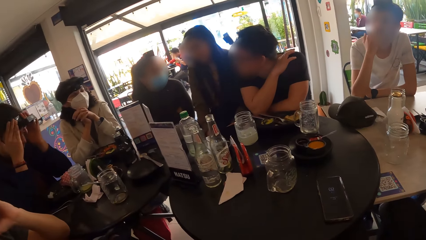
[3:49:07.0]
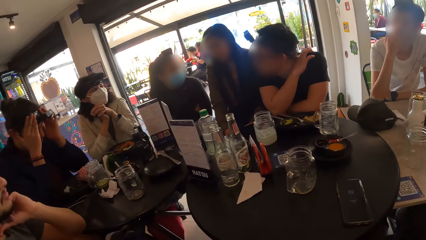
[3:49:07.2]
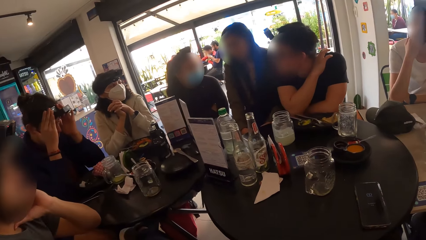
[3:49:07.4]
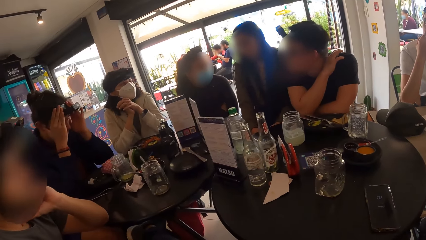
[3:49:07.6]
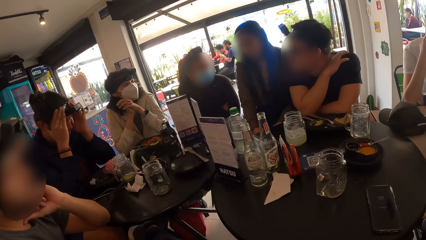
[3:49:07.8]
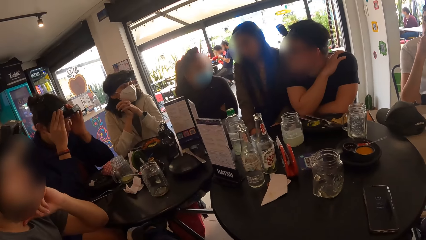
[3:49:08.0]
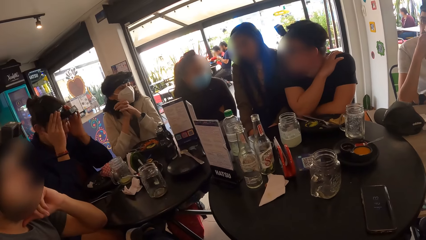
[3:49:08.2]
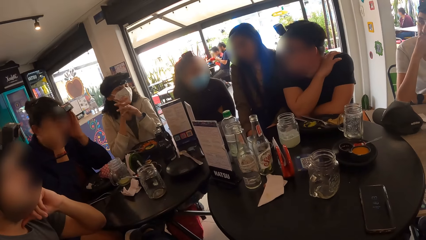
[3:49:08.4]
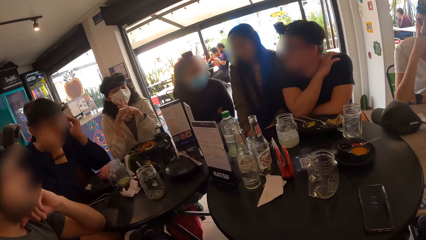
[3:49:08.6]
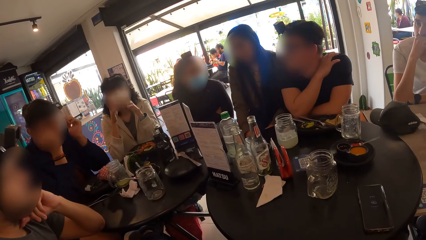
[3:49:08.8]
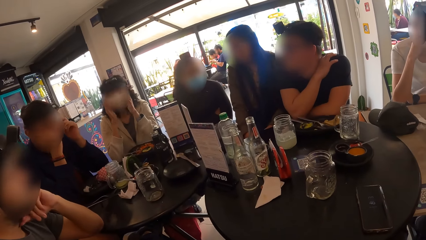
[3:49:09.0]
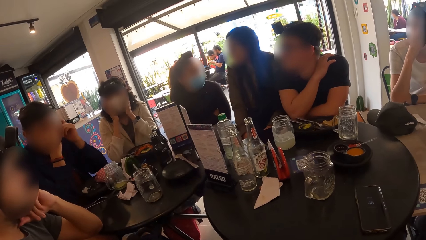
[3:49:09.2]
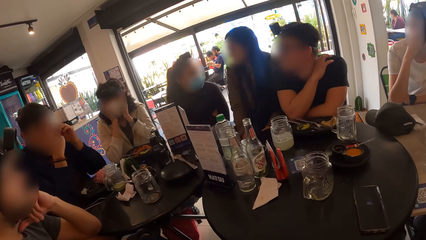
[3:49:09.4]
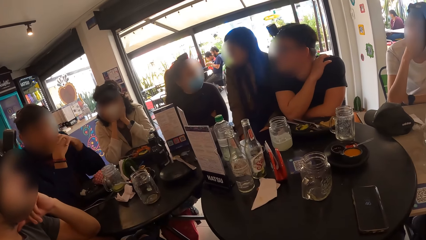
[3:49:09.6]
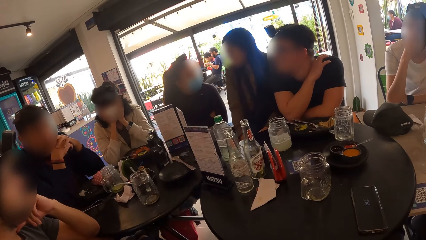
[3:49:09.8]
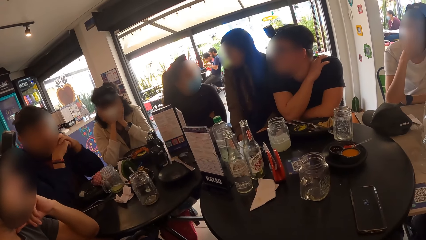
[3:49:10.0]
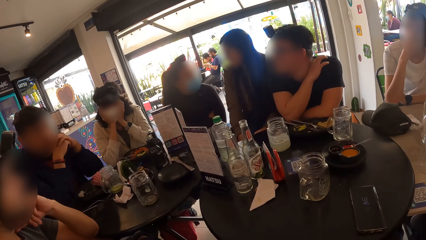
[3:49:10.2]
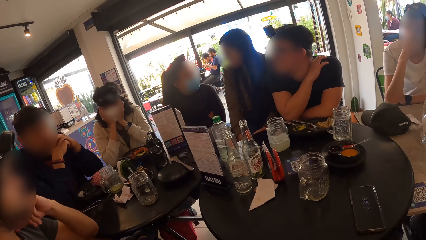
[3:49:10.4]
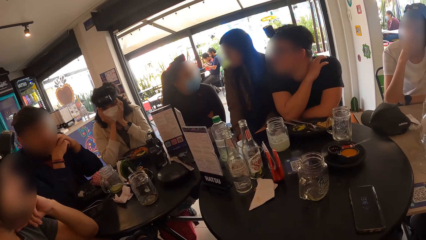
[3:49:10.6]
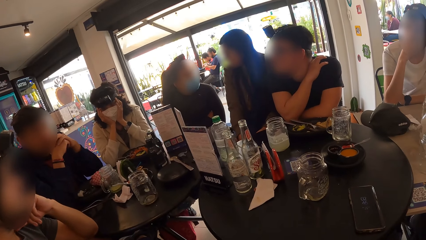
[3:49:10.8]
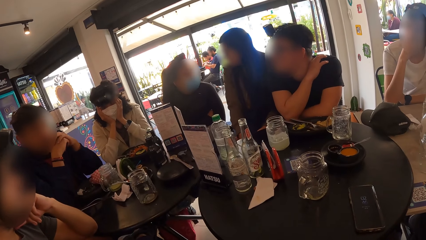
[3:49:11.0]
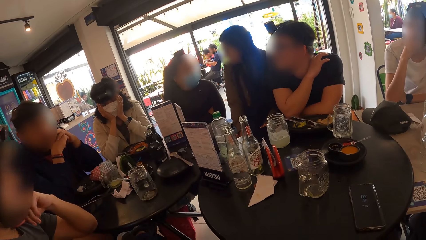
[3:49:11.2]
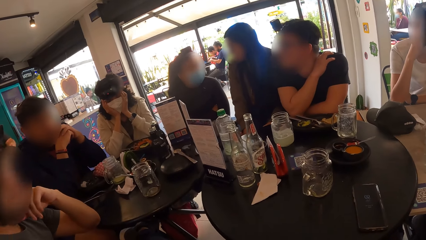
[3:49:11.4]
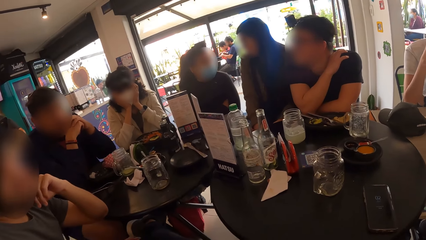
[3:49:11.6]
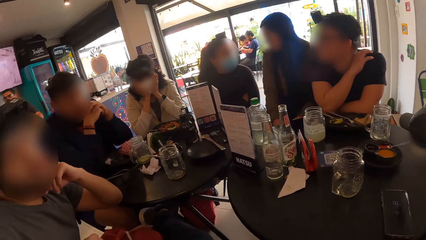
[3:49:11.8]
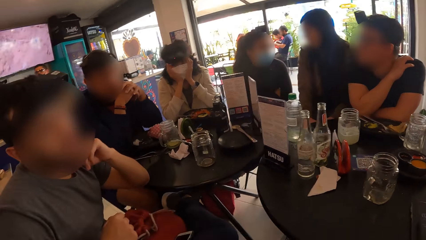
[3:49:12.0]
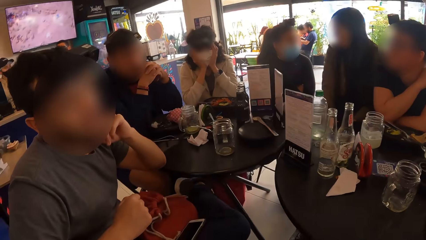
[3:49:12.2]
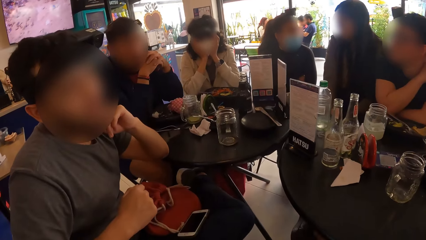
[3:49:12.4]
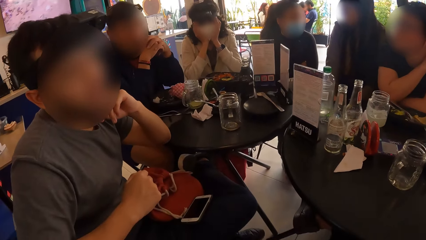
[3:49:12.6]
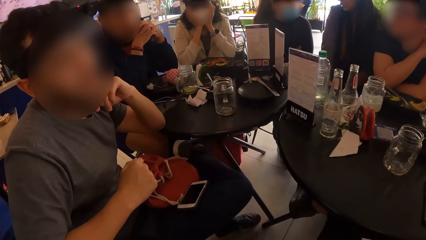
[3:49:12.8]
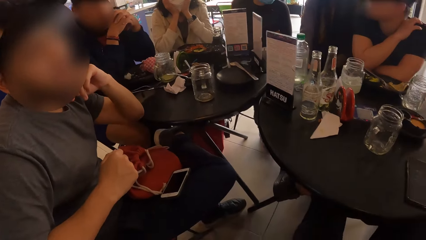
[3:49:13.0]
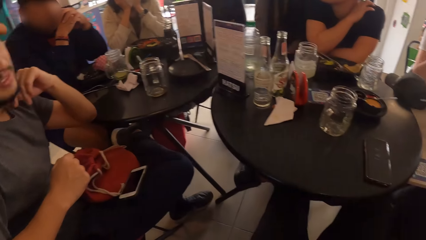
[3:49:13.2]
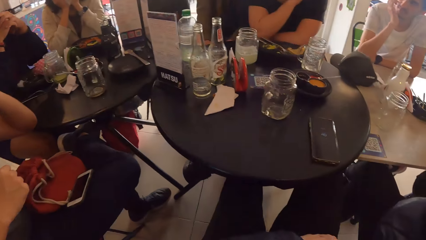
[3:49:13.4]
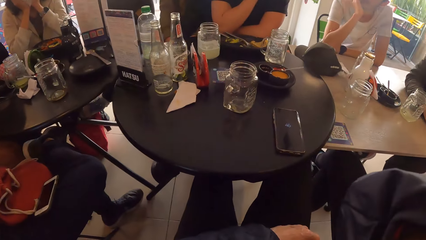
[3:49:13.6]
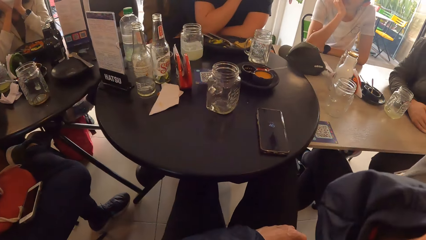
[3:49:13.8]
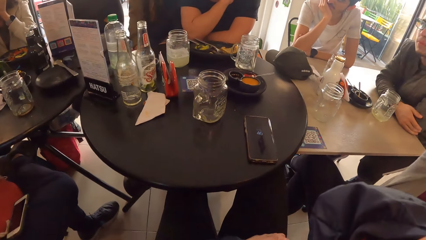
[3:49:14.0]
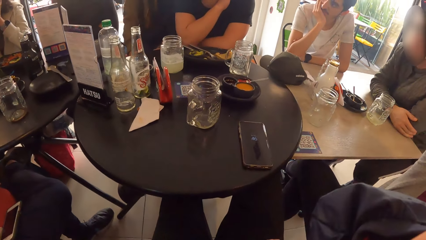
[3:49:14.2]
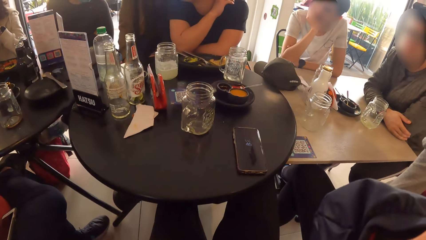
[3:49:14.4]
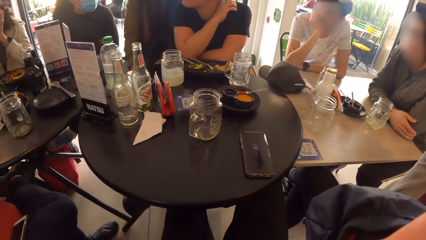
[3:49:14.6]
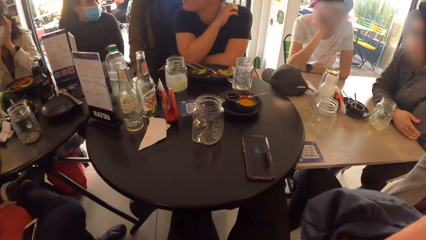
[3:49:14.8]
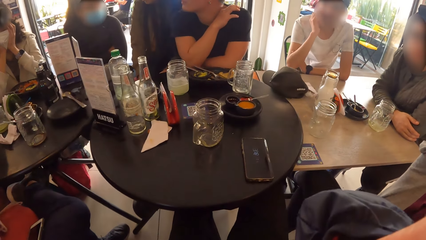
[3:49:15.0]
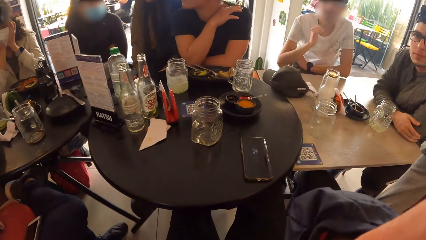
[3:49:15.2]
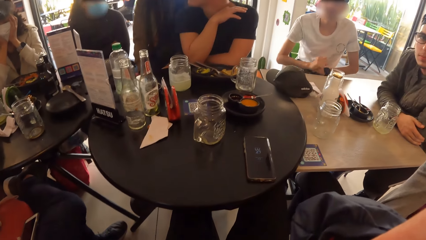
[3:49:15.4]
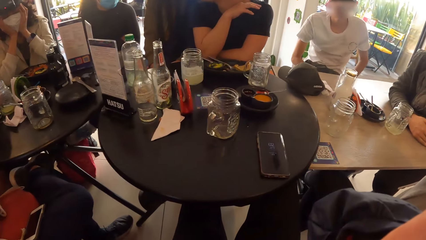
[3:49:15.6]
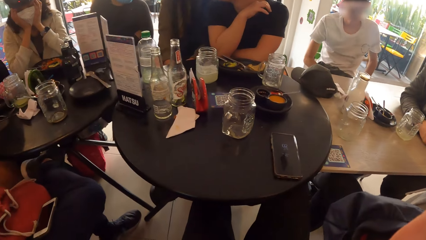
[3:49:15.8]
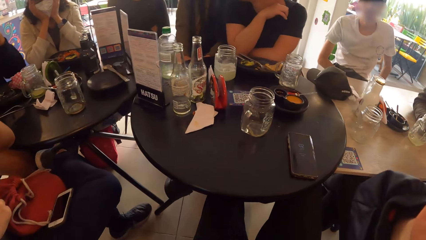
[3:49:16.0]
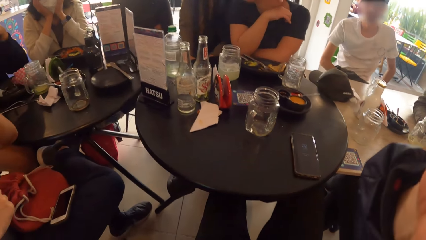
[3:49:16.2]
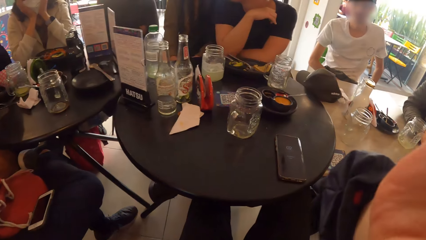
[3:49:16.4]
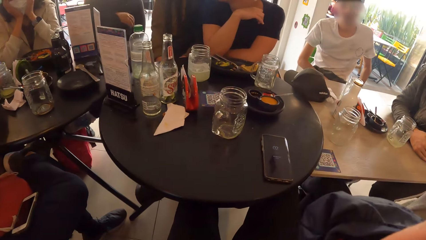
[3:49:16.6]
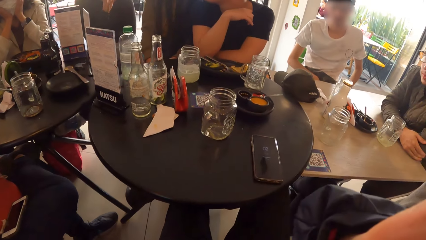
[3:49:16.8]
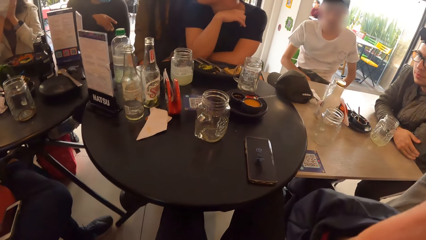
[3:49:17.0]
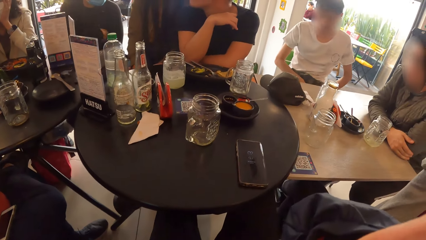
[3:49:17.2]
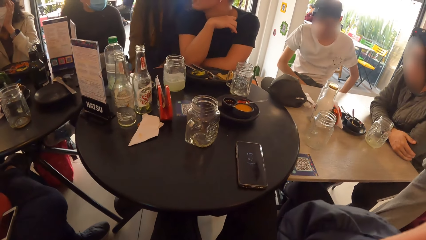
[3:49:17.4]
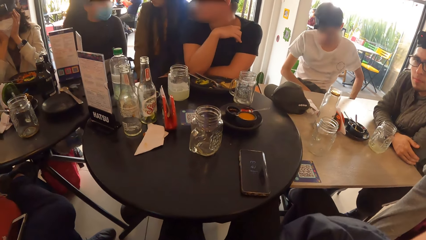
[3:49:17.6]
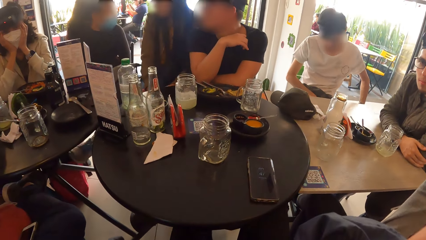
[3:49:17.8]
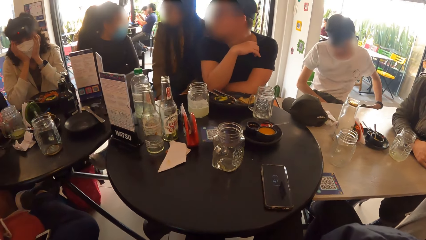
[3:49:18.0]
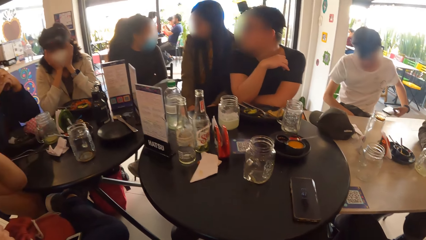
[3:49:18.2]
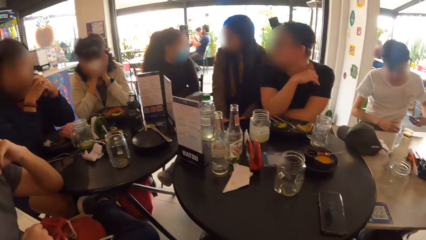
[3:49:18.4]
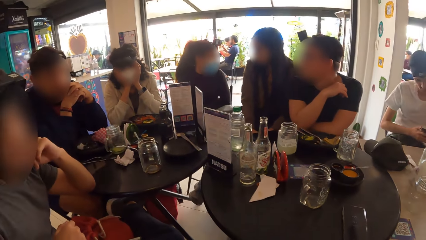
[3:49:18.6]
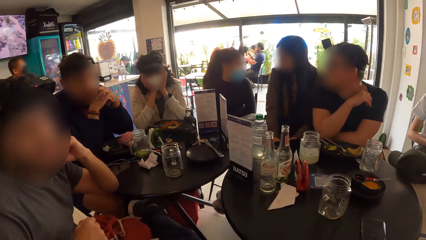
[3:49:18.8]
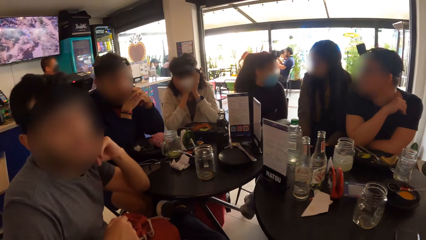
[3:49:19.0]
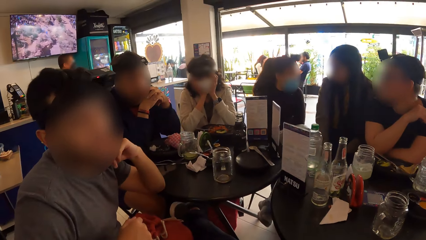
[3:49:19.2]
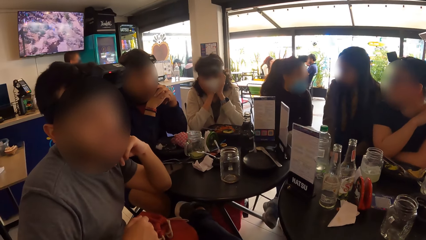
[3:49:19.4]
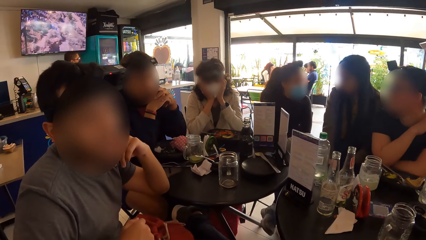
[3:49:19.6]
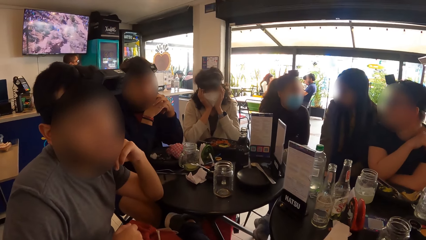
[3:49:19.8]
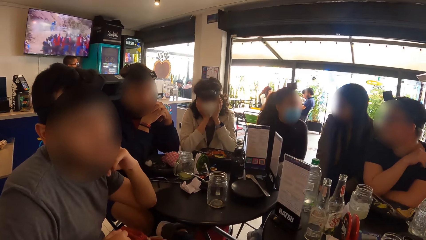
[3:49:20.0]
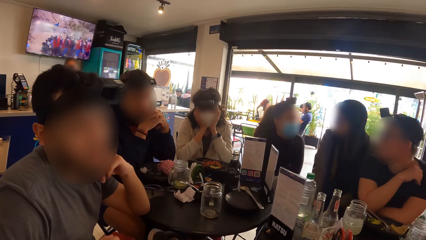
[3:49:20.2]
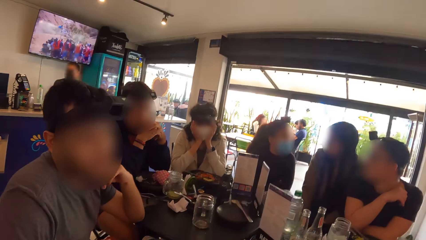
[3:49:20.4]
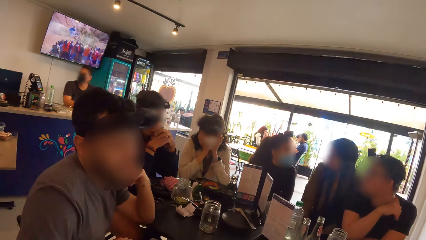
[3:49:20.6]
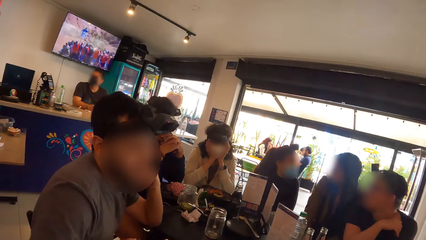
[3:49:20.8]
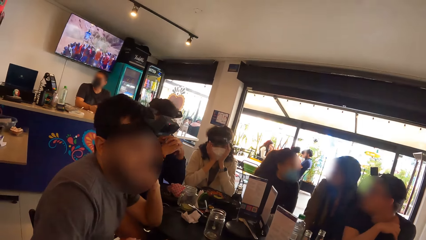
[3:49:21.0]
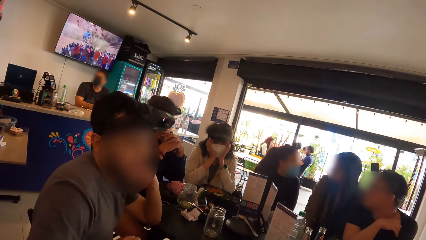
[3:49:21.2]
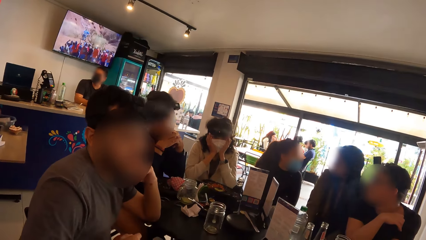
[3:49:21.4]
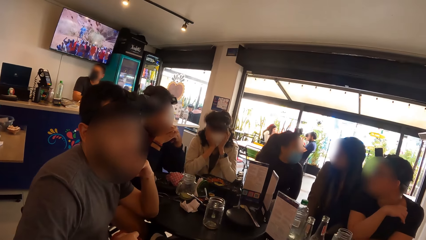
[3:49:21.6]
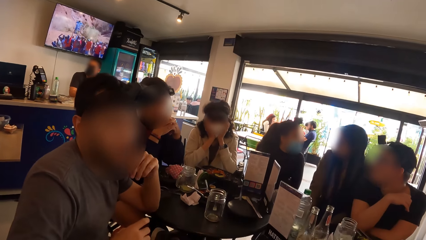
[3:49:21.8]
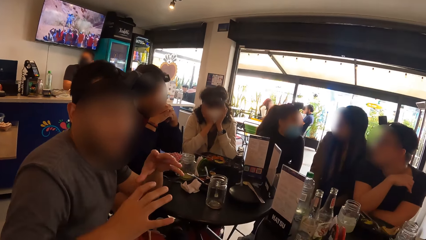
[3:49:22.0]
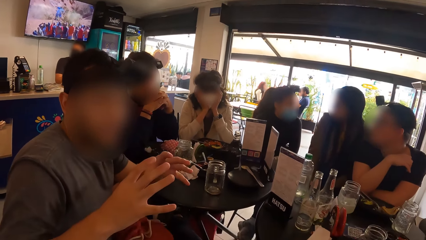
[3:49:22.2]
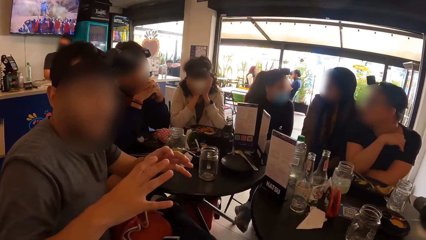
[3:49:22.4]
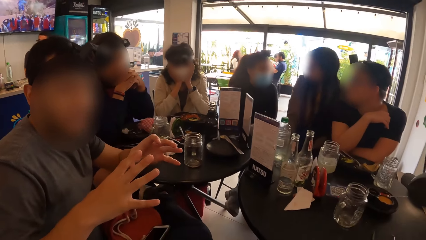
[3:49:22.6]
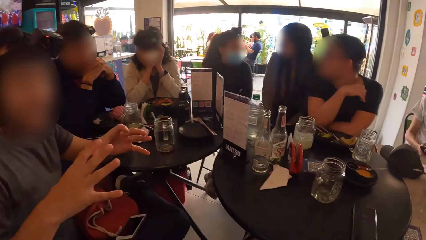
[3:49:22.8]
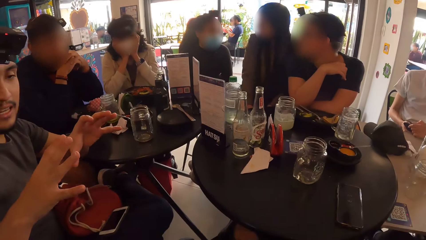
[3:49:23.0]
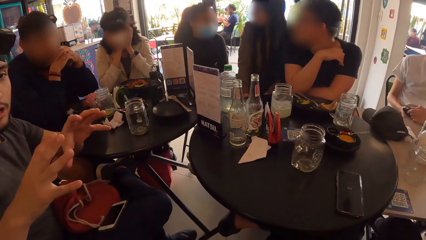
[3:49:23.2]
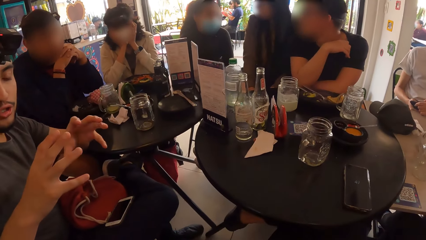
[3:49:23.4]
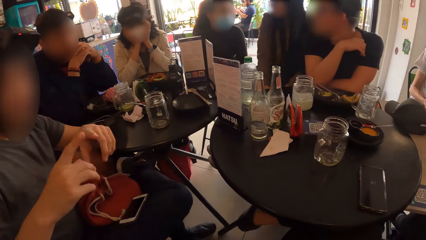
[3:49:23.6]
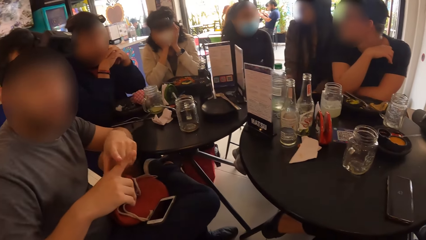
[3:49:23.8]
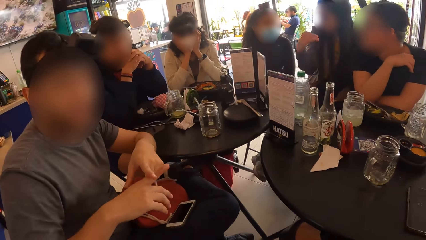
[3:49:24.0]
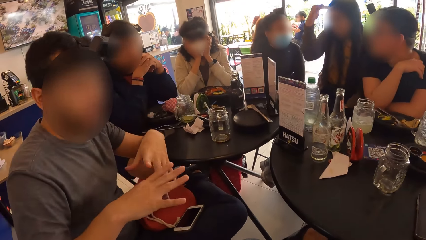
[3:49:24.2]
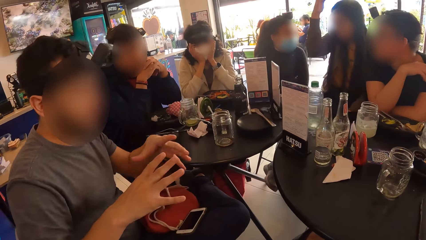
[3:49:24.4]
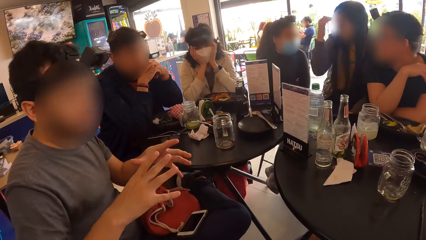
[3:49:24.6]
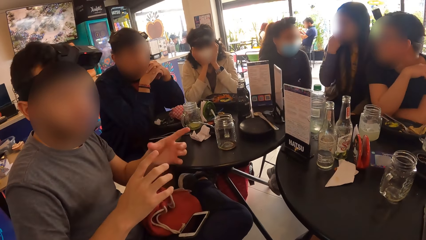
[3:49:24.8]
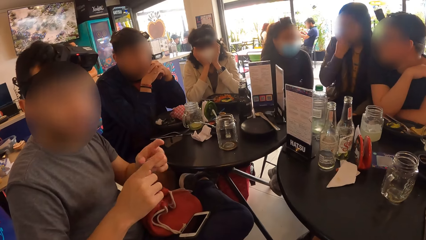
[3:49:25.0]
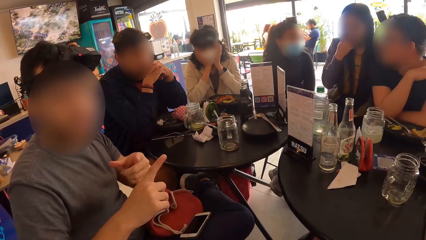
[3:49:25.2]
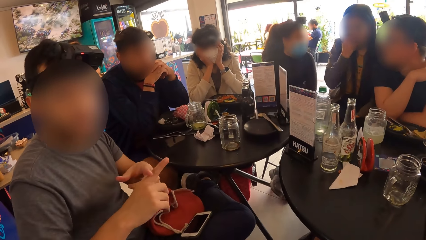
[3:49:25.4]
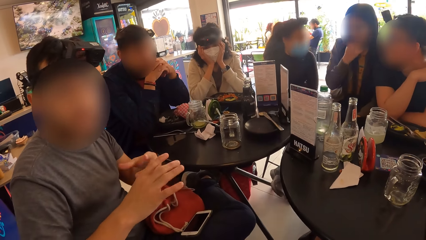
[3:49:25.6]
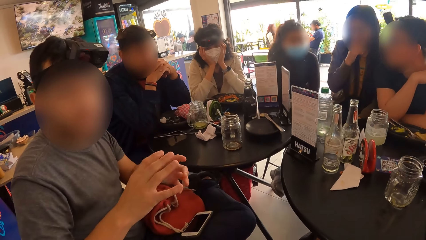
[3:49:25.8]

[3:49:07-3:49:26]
The camera wearer turns towards a man and stares at the man. The man interacts with the camera wearer. The camera wearer stares at the table. The man holds the mobile phone in his left hand. The camera wearer turns towards the man. The man interacts with the camera wearer. The man operates the mobile phone with both hands.
